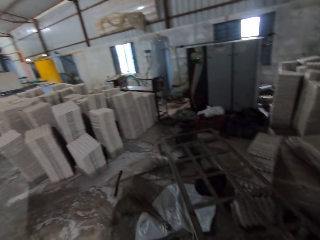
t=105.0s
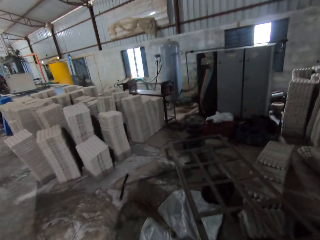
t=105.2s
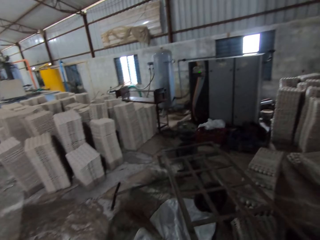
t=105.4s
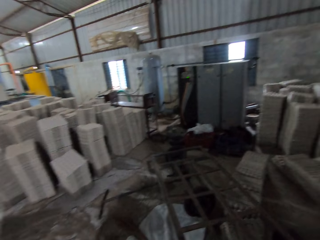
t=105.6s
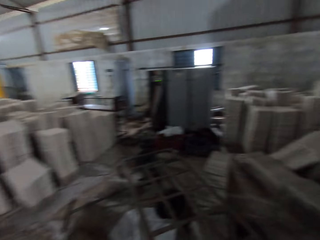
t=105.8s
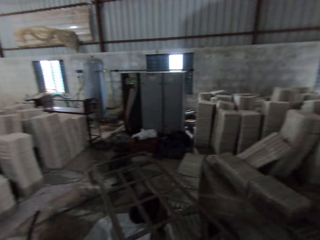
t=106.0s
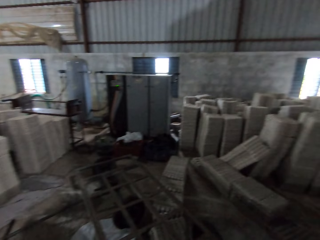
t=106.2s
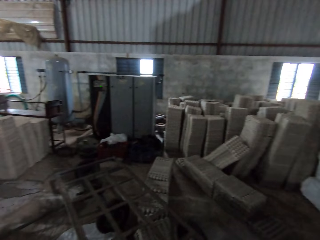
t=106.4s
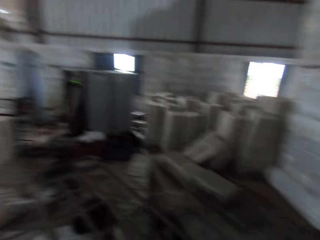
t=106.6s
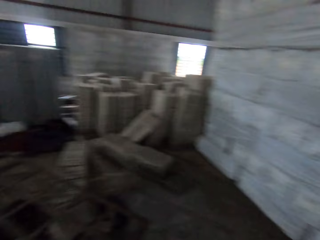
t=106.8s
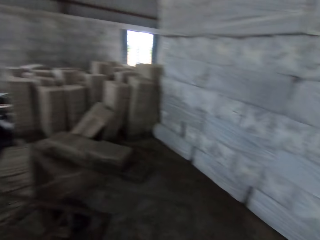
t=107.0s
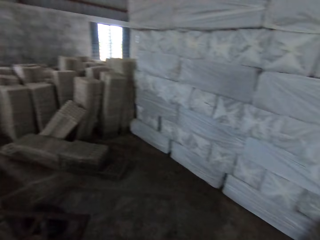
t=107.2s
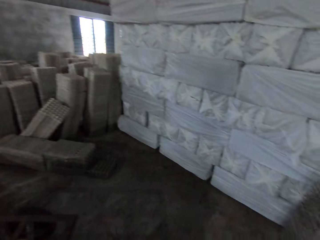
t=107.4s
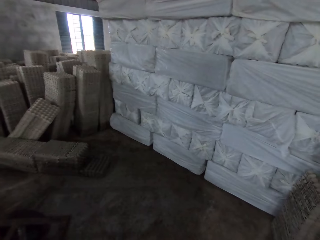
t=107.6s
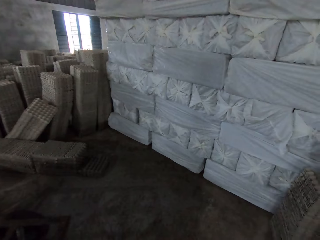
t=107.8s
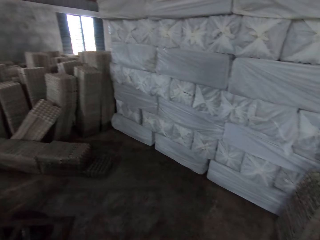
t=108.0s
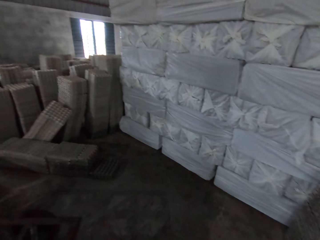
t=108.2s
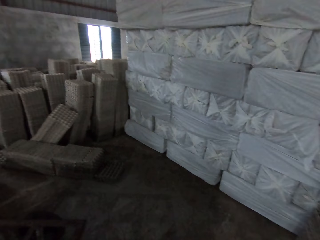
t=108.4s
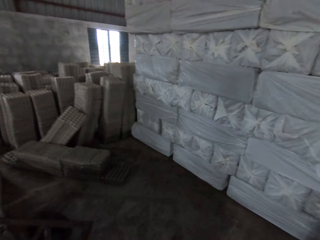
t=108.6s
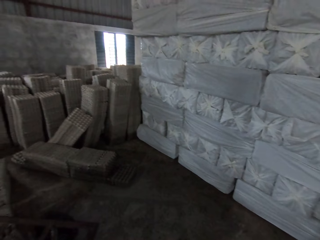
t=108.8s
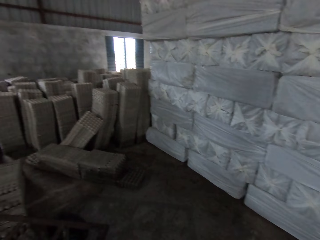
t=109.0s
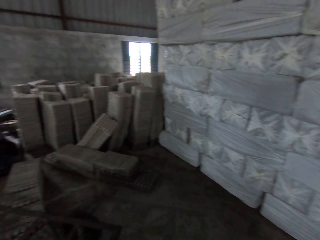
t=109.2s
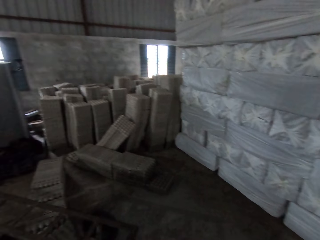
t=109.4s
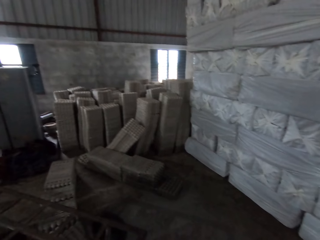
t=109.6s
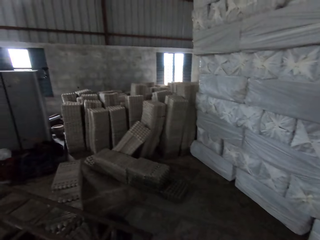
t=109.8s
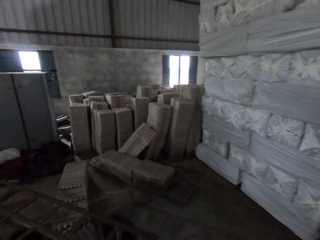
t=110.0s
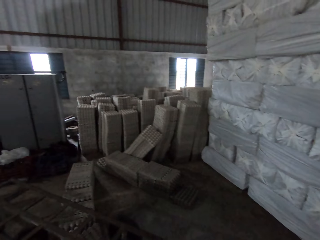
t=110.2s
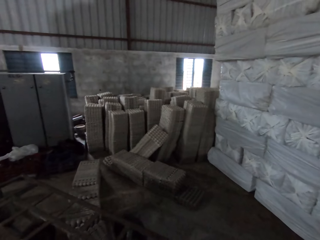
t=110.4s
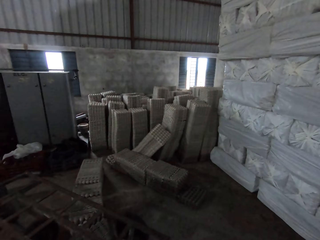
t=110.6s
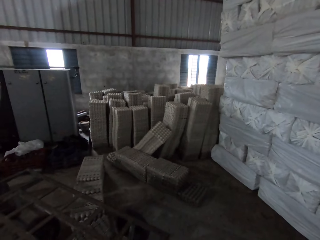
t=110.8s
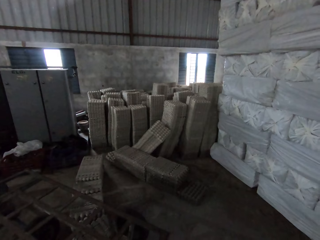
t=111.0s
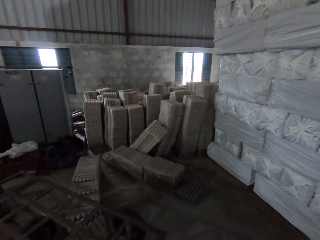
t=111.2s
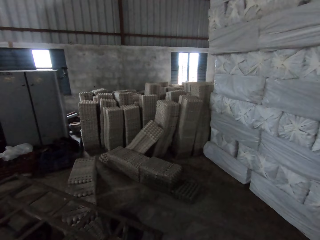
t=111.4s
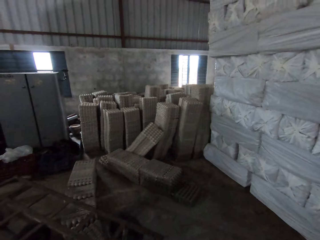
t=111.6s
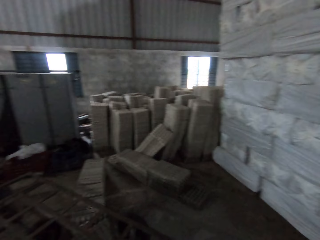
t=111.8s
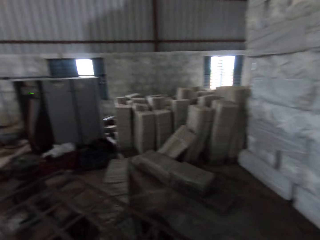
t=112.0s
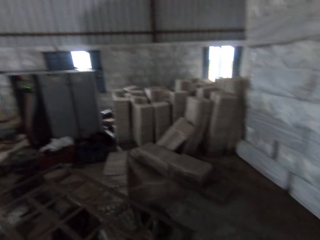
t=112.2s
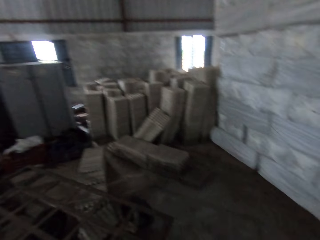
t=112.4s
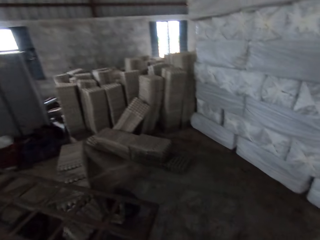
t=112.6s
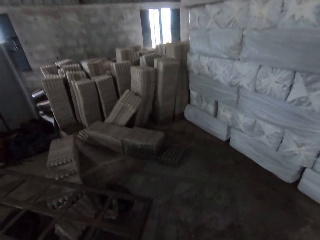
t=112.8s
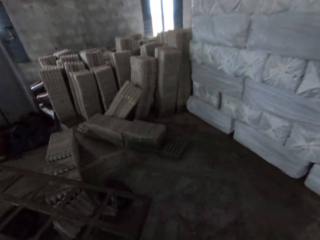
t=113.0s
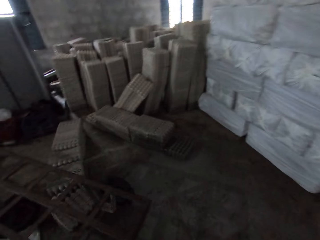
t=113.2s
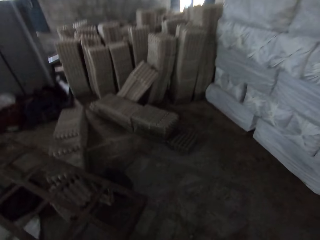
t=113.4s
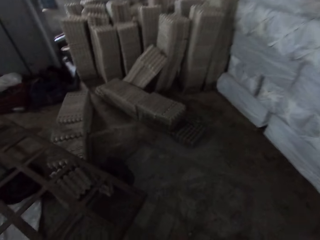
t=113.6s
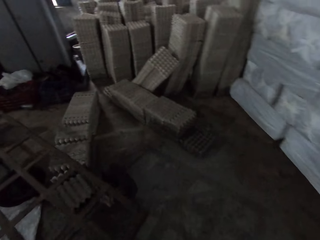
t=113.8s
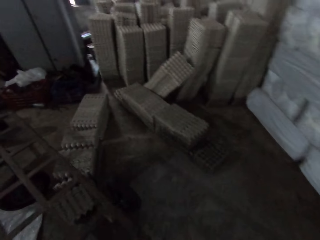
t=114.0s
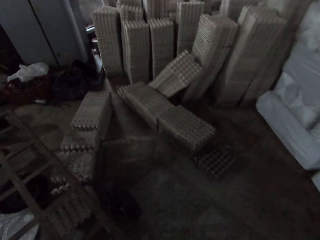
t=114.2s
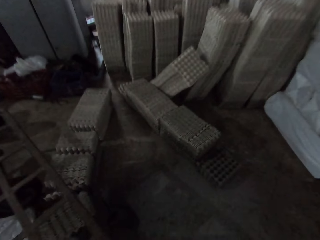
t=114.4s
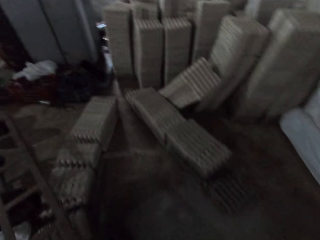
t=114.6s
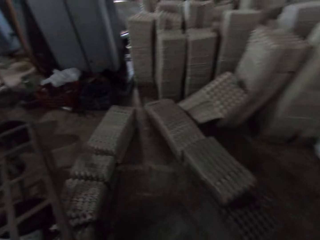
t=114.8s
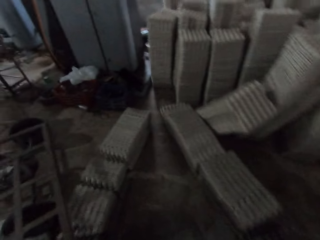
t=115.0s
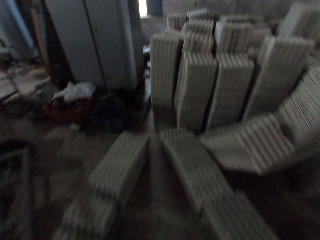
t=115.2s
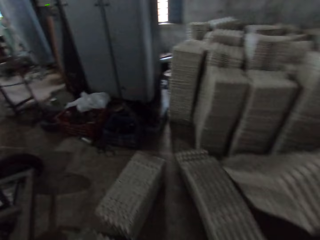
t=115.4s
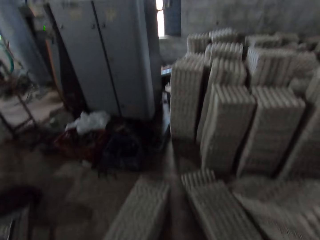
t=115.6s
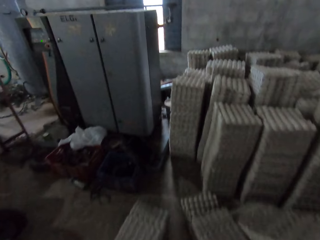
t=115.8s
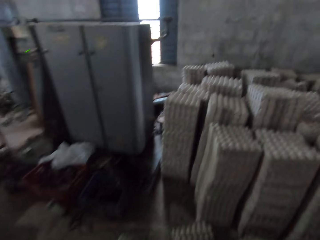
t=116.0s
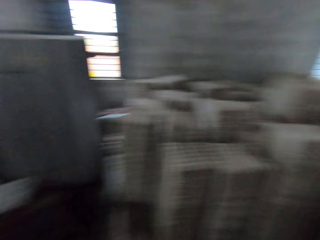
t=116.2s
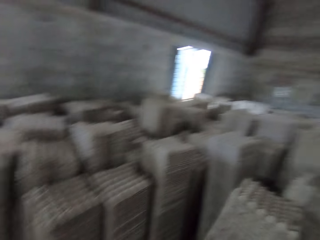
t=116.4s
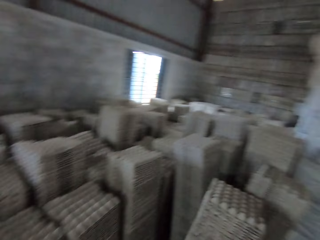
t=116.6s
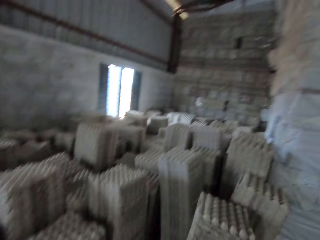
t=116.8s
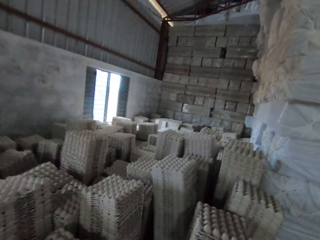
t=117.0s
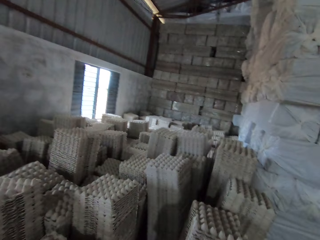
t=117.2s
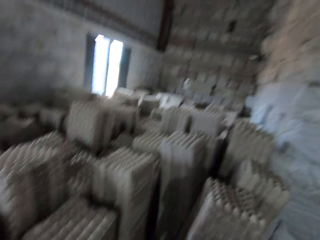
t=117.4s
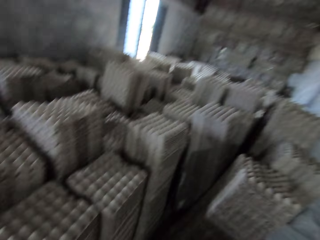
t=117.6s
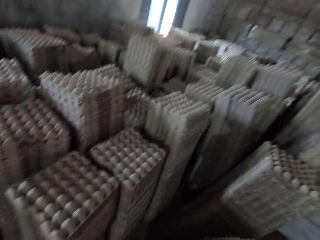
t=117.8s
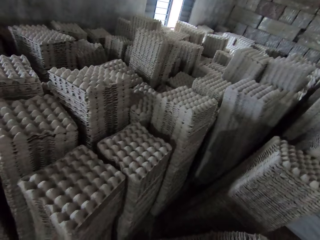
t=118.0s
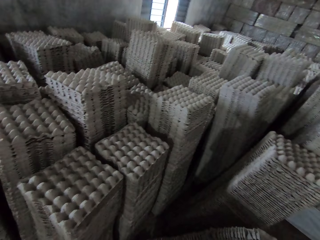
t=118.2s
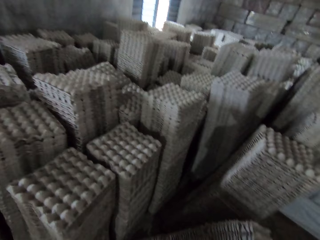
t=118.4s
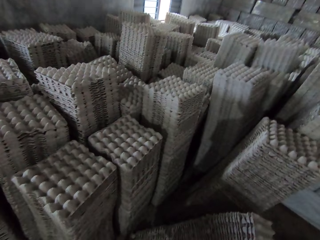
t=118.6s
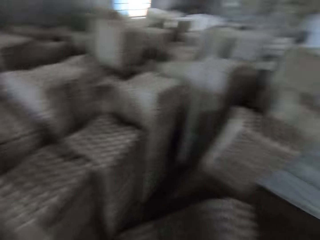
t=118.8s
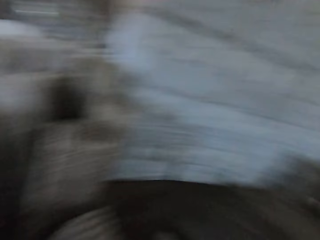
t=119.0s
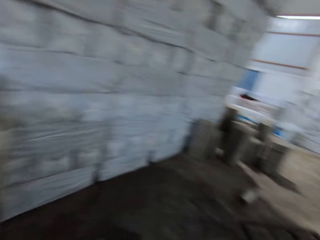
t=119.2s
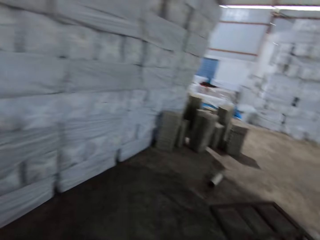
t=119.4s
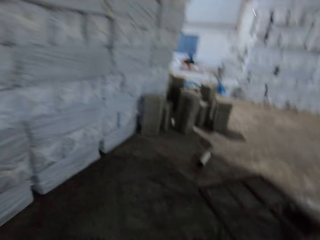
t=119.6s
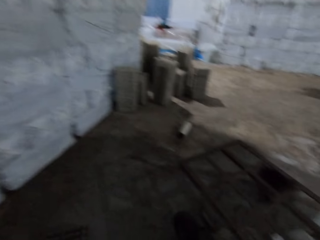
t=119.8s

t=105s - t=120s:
The camera wearer looks around a workshop. They walk around the workshop. They look around the workshop.

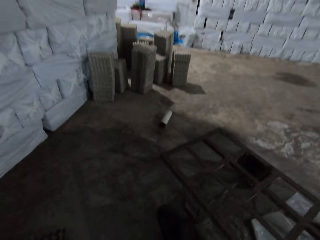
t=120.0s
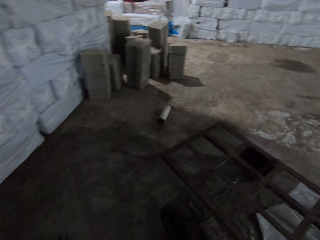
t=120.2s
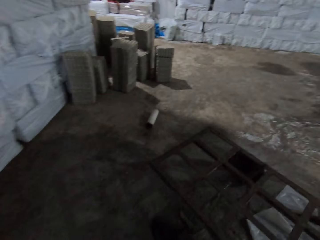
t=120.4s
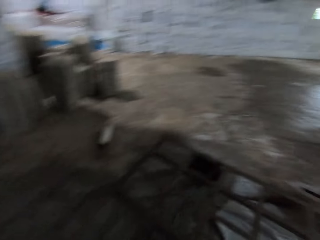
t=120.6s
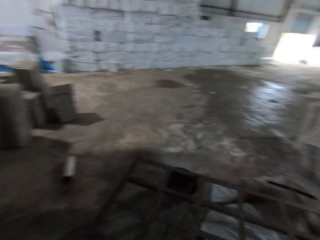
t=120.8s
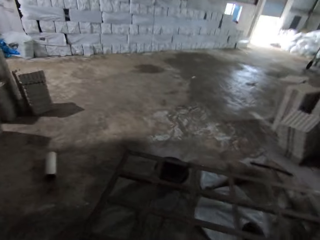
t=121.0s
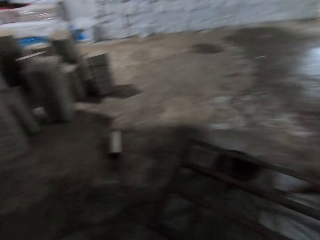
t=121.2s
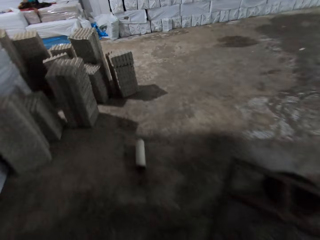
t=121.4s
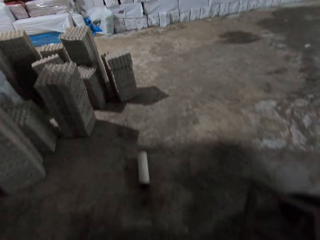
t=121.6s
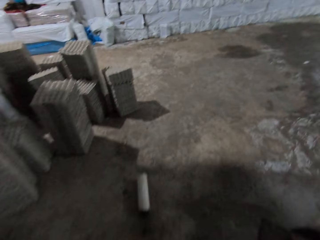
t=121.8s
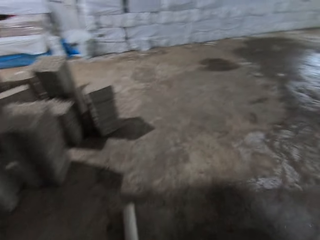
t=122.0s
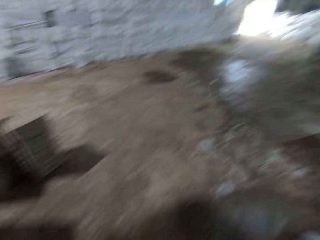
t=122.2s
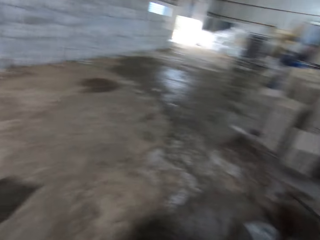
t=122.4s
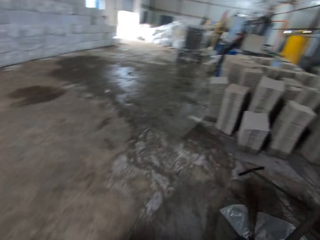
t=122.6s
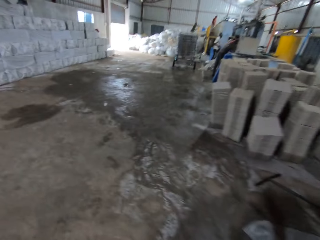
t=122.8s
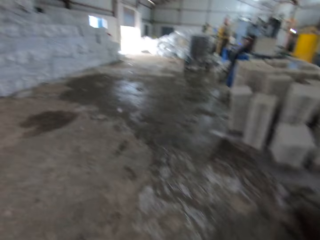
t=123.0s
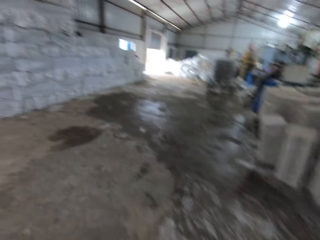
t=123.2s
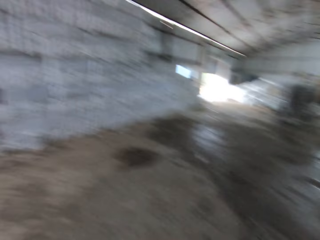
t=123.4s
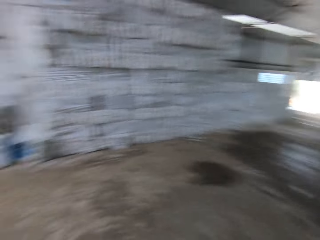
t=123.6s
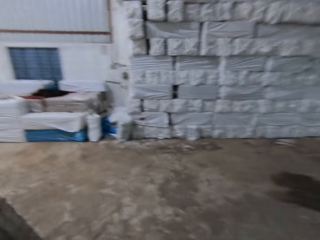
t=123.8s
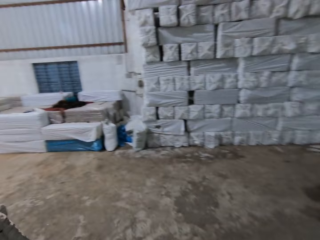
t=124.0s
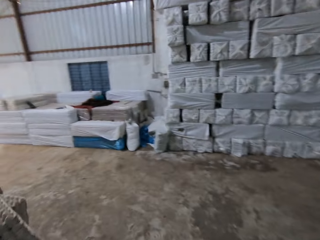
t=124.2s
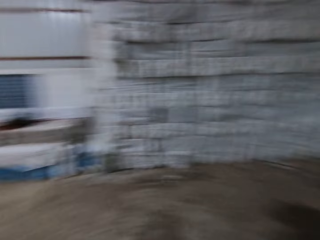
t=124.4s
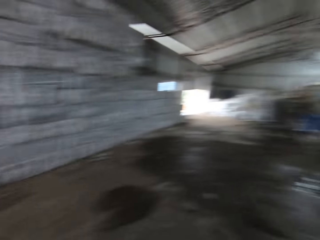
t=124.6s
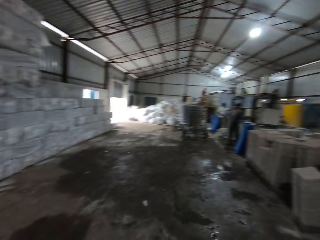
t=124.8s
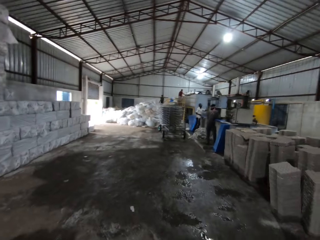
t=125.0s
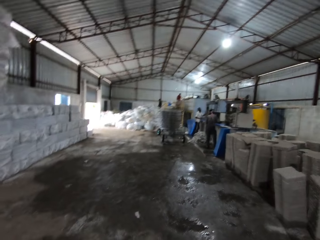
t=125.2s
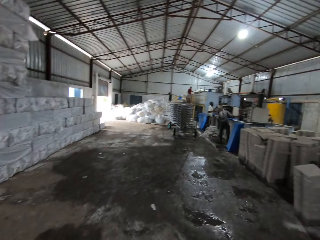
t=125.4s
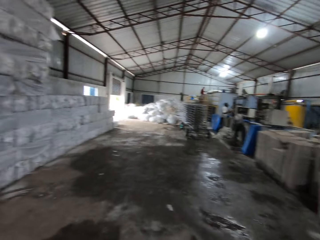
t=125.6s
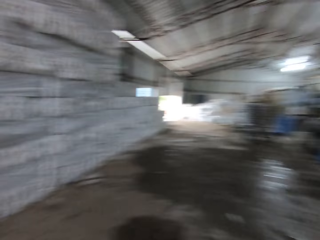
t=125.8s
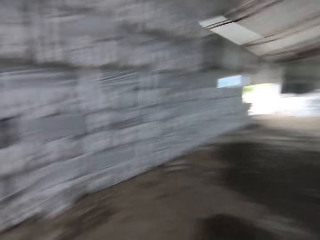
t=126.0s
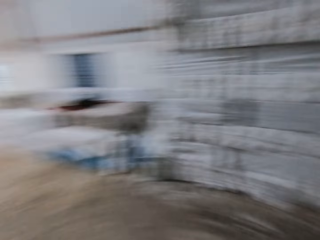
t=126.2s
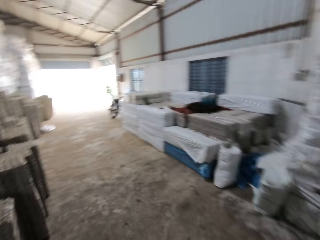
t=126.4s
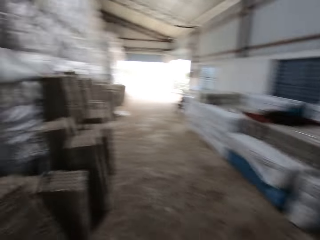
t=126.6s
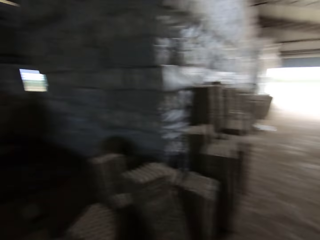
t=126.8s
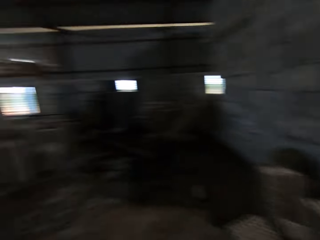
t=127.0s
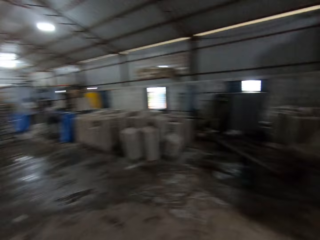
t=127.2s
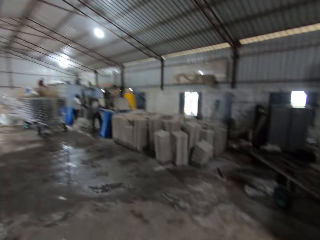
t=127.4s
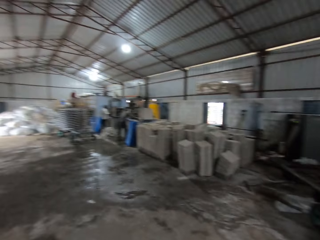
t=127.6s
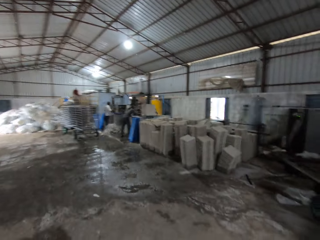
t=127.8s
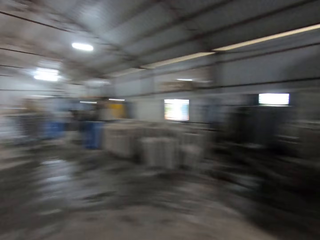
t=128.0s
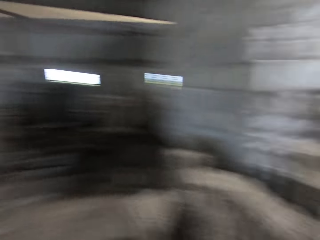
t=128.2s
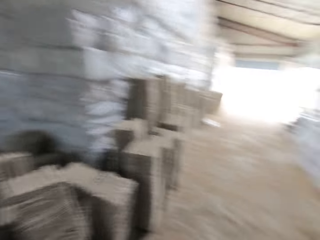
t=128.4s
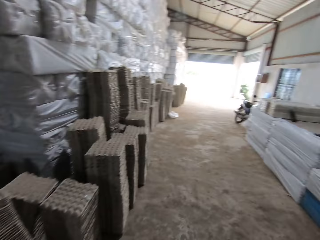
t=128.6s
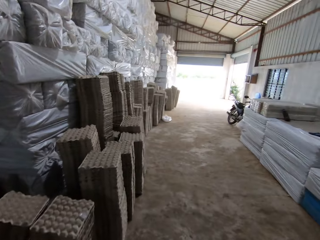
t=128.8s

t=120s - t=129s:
The camera wearer walks around a workshop. They look around the workshop.
